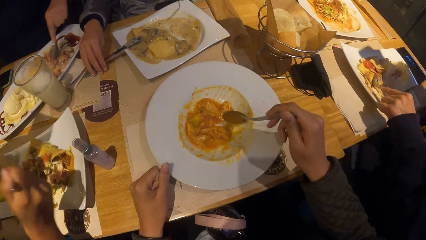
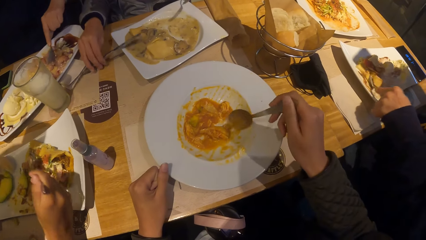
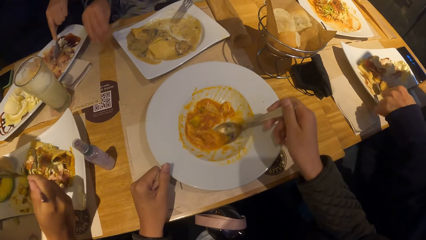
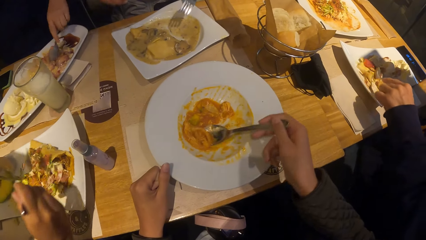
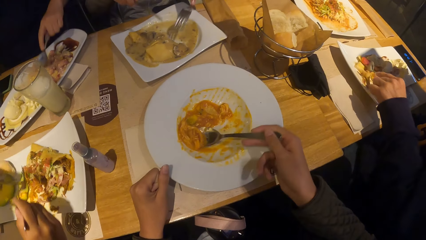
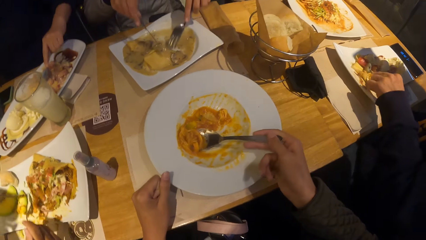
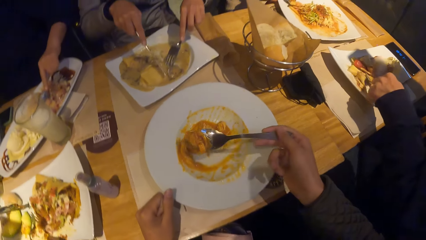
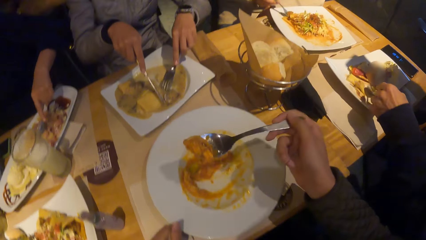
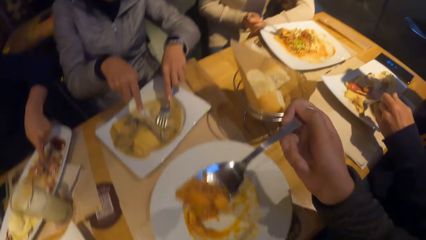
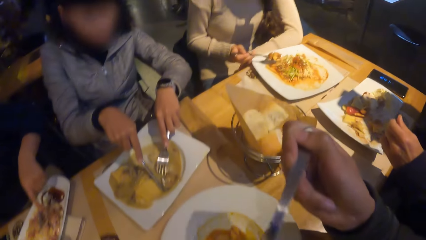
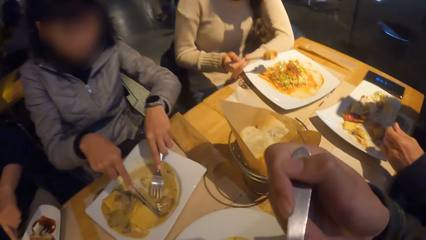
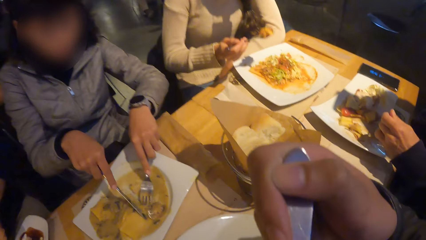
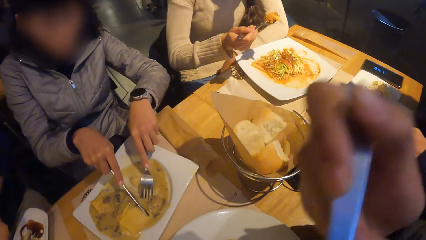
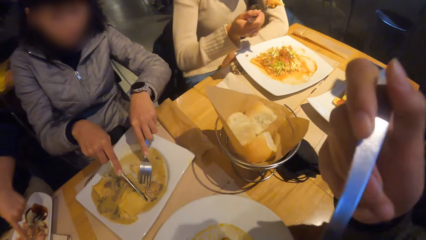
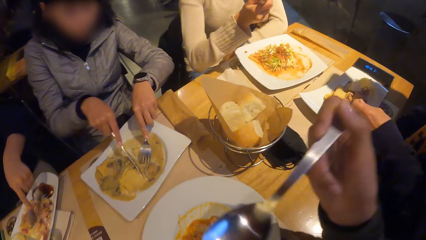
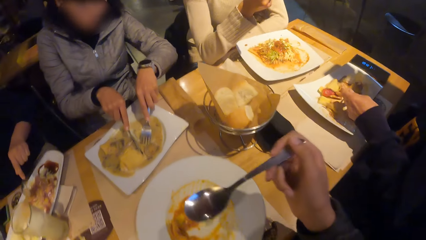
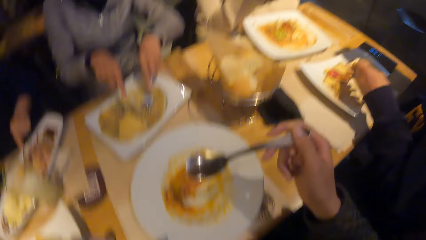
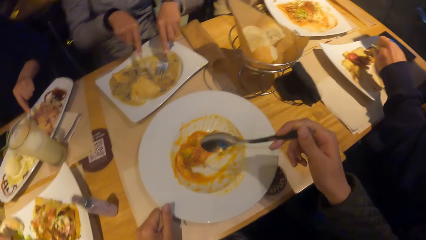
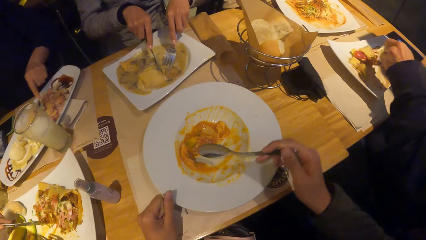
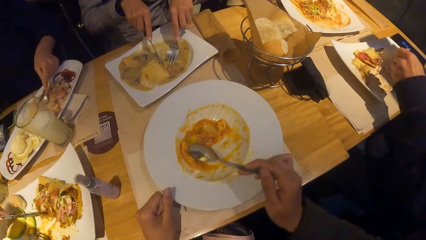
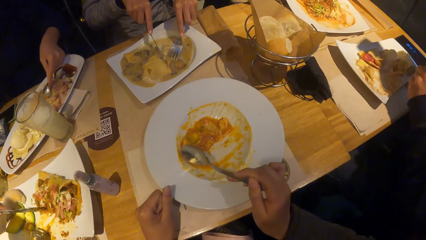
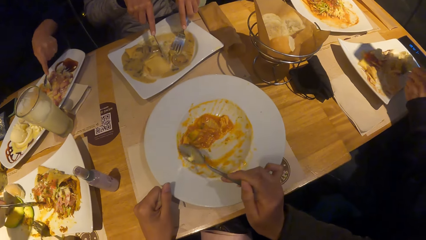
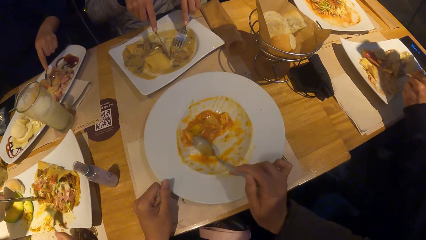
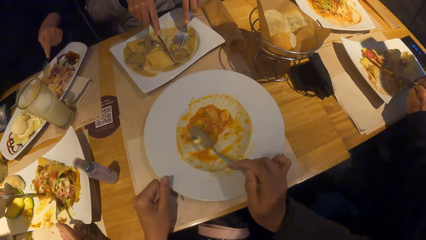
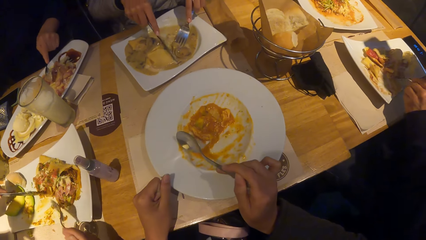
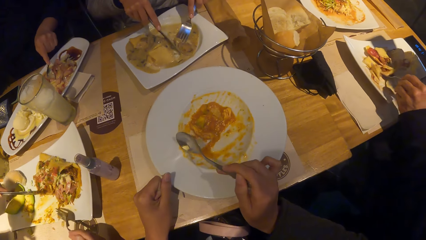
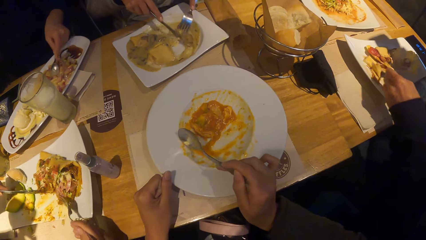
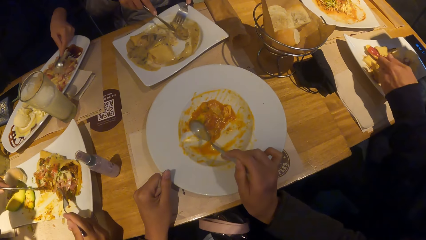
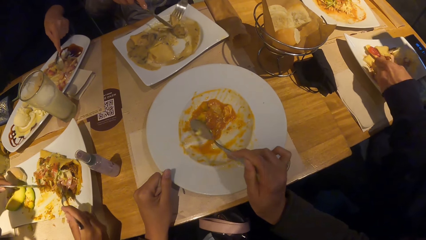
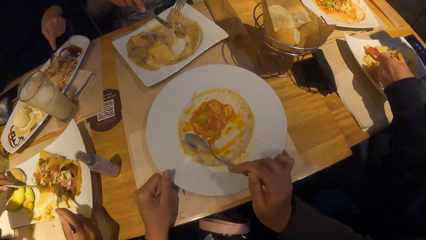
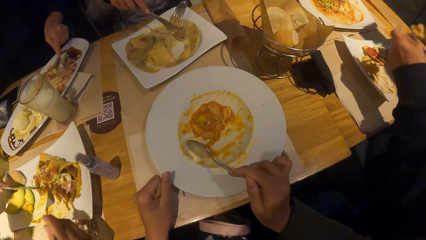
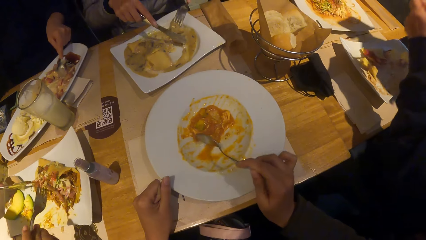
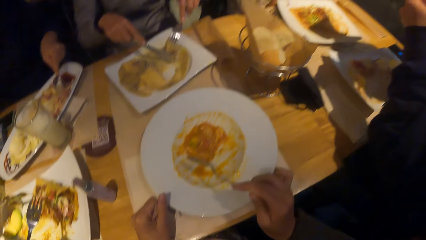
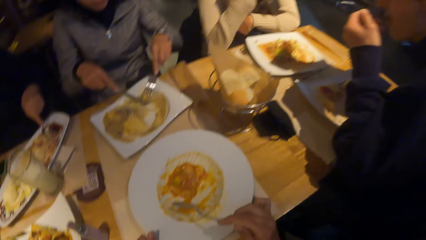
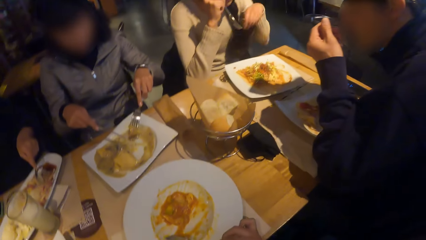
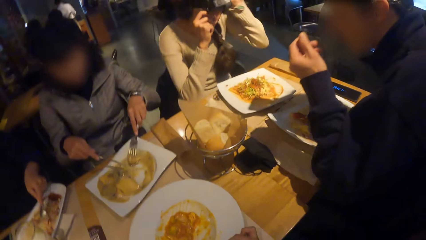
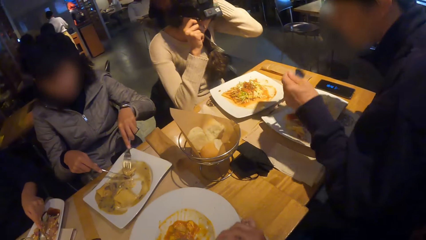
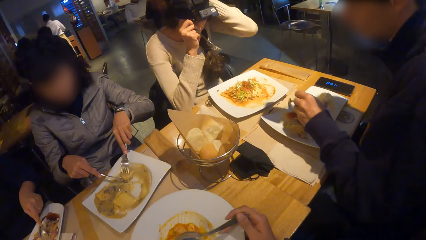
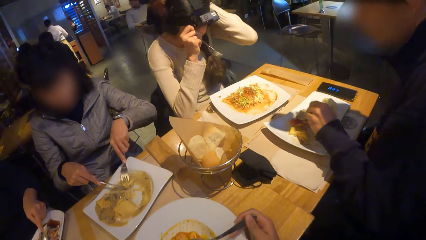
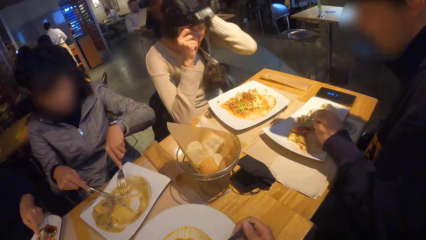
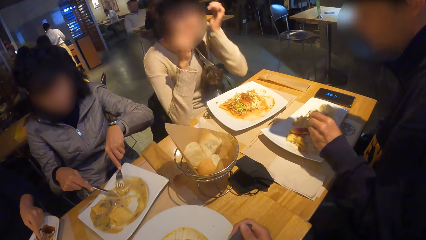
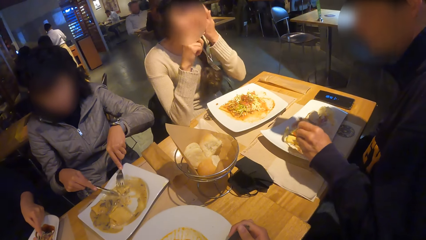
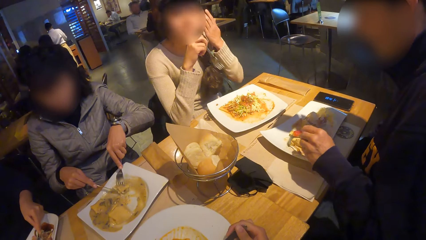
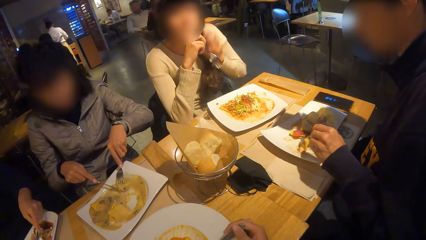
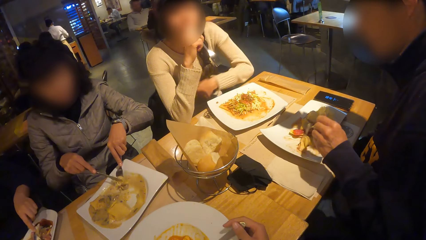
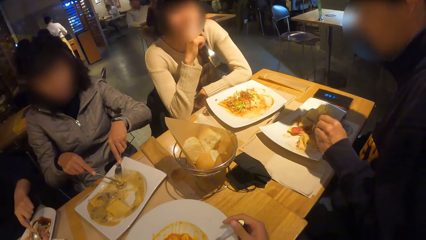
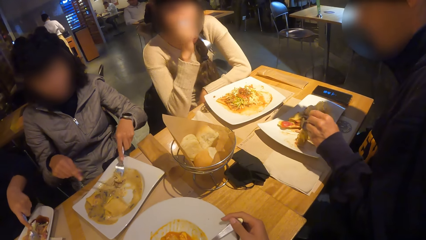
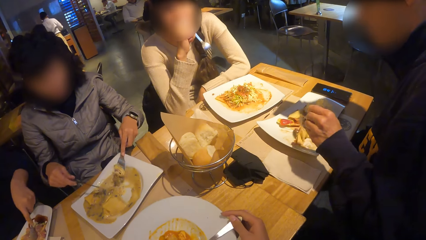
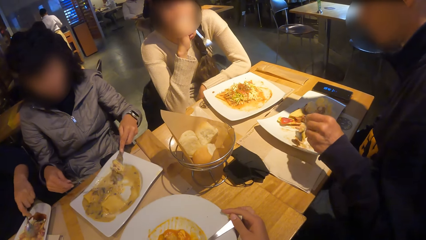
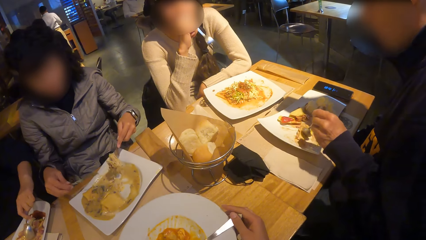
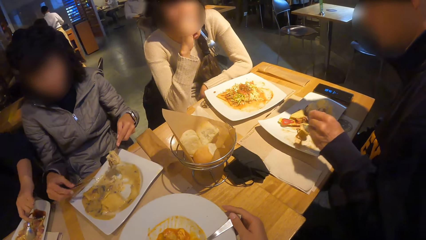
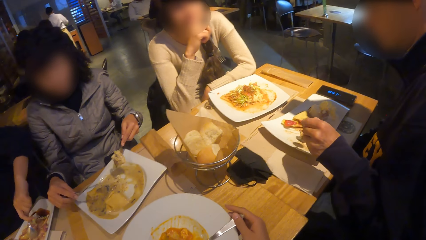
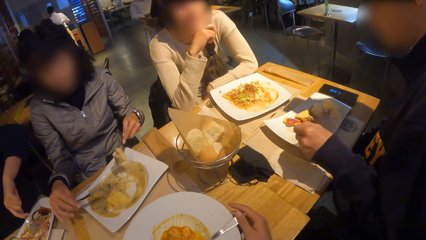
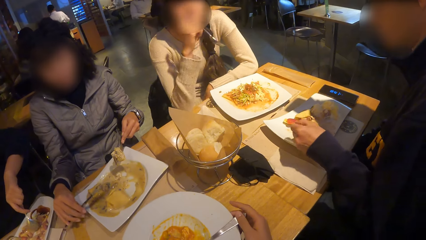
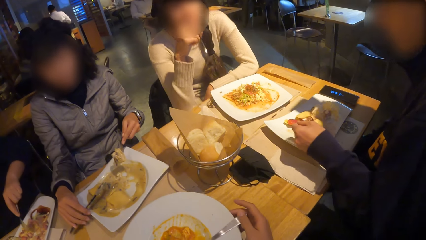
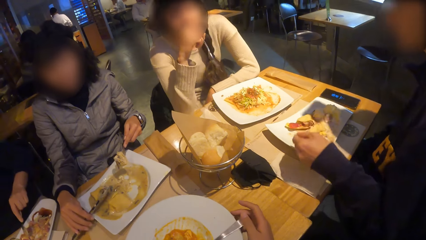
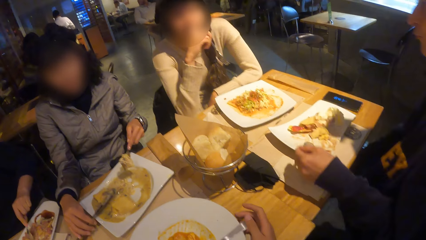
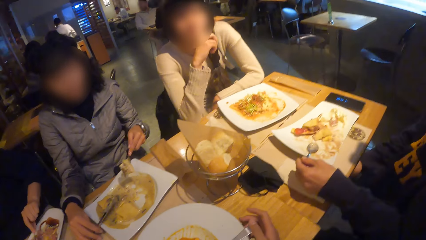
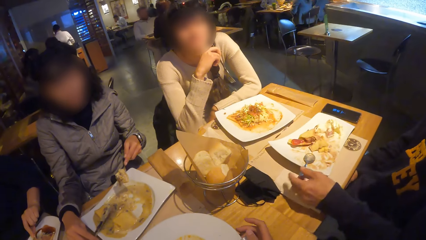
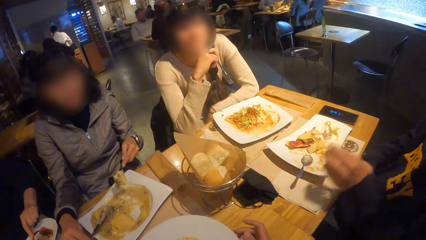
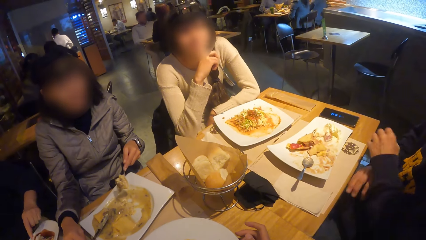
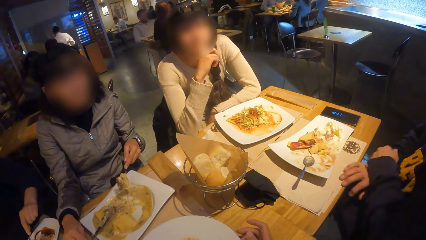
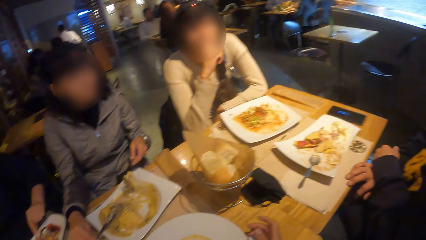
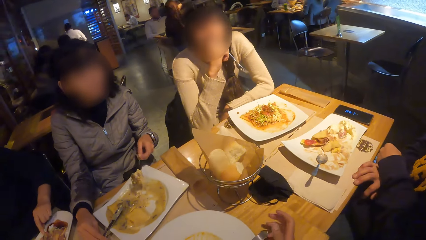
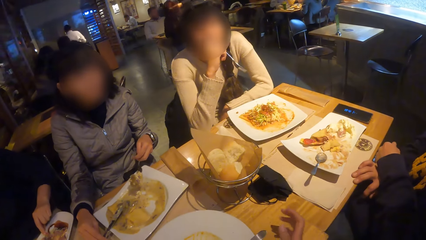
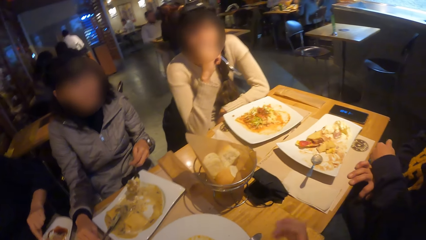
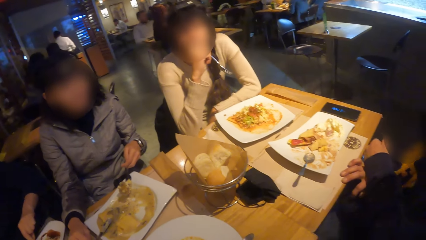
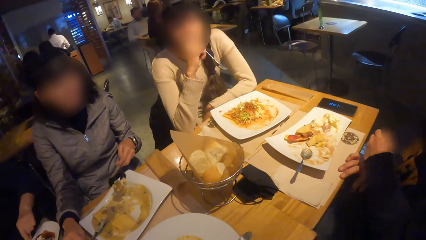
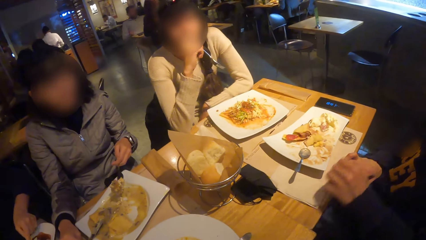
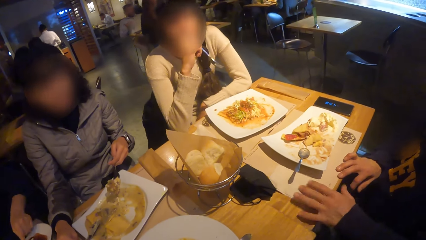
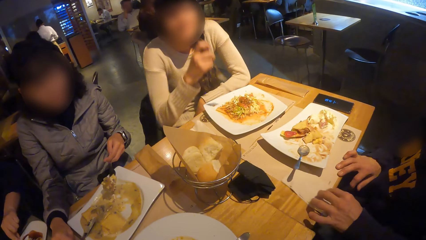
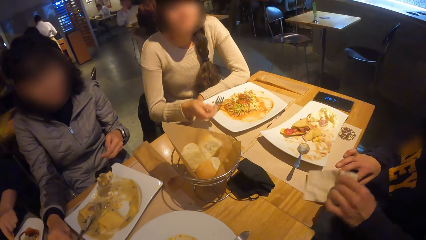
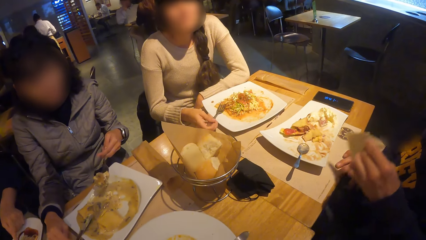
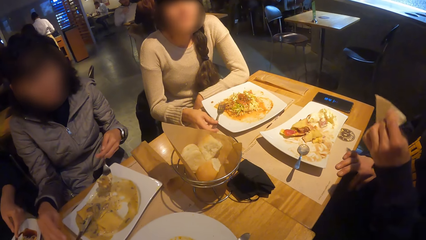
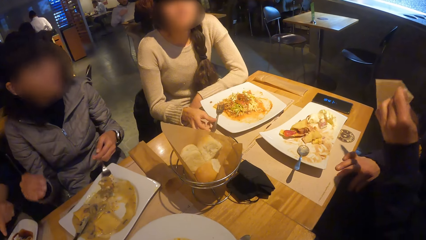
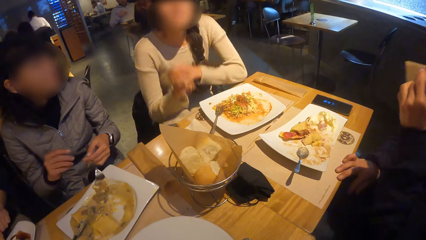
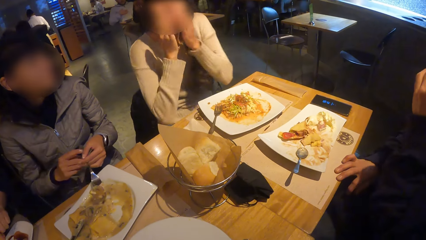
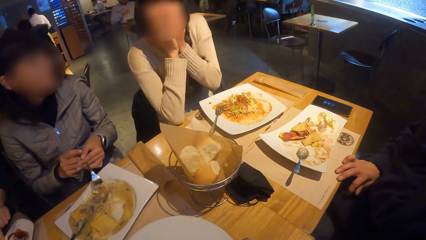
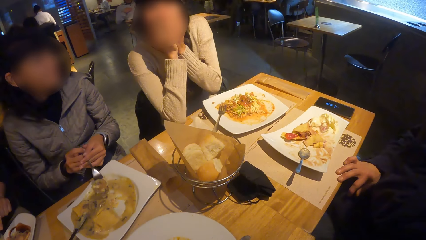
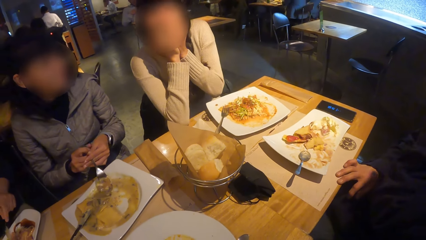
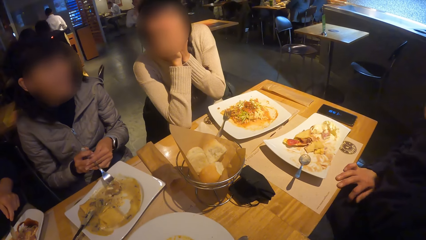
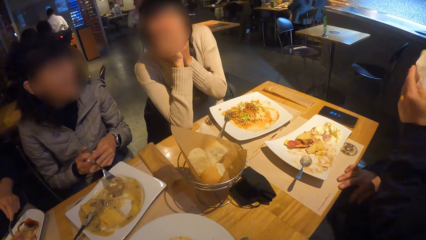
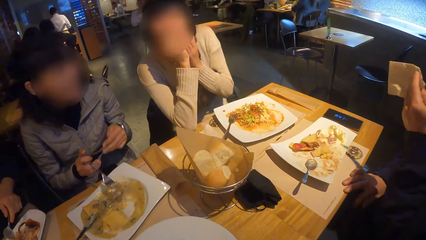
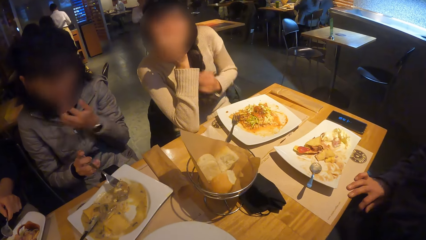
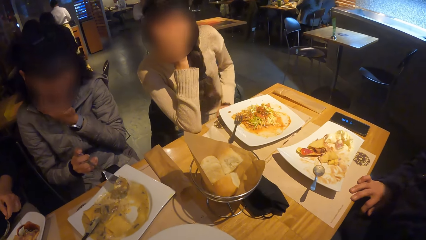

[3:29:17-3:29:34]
A person cuts the crepes with the knife. Another person adjusts the camera. A third person puts the spoon on the plate and holds the tissue paper.
